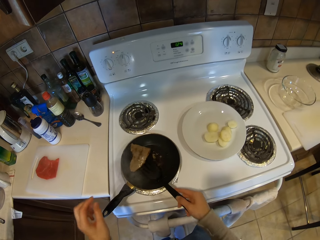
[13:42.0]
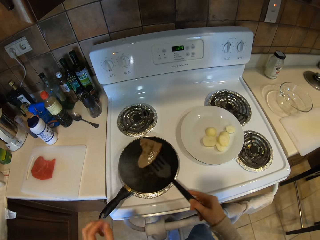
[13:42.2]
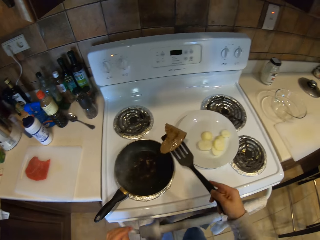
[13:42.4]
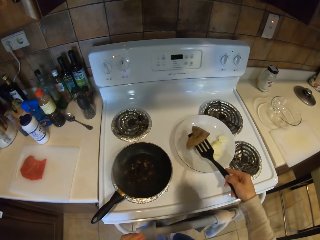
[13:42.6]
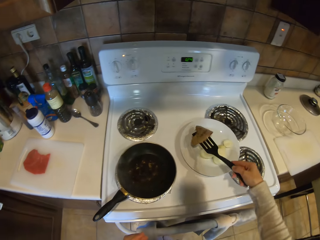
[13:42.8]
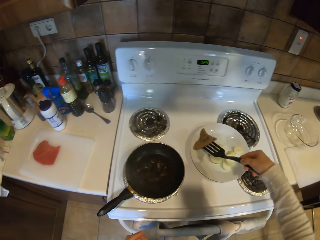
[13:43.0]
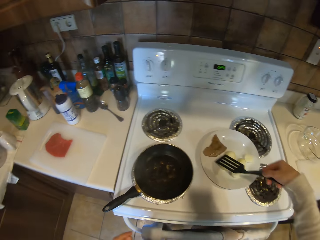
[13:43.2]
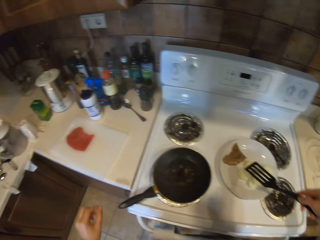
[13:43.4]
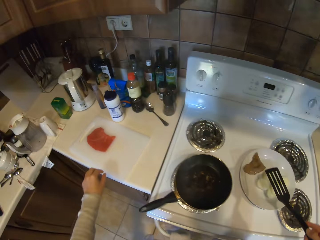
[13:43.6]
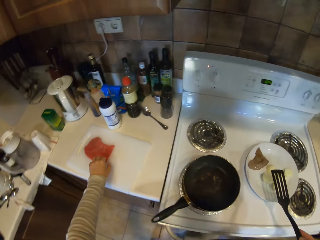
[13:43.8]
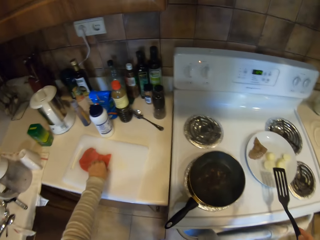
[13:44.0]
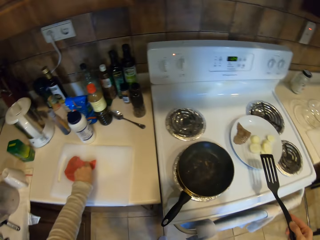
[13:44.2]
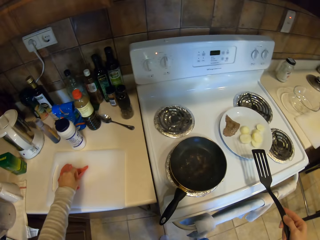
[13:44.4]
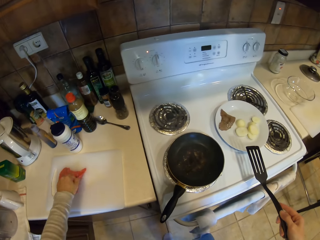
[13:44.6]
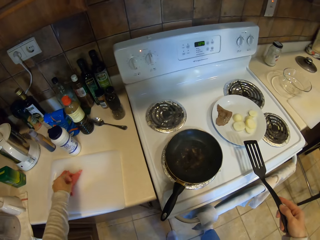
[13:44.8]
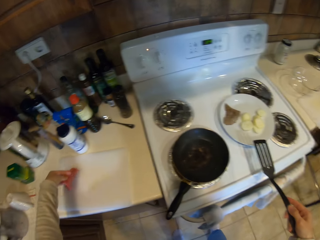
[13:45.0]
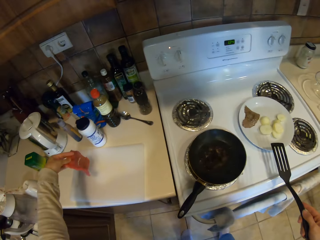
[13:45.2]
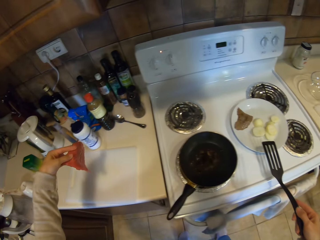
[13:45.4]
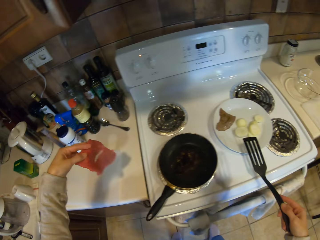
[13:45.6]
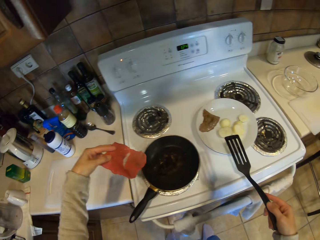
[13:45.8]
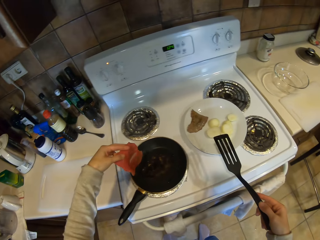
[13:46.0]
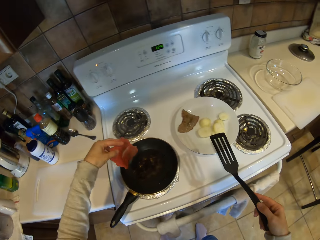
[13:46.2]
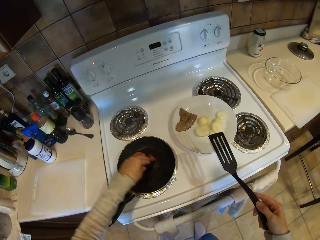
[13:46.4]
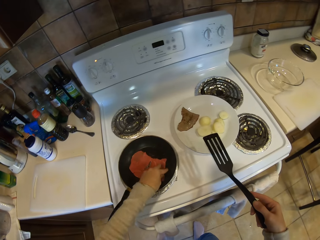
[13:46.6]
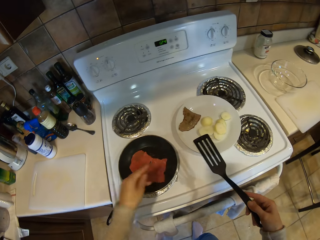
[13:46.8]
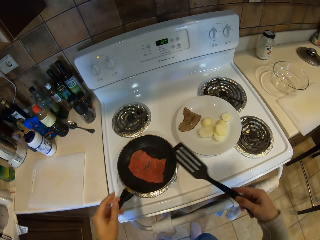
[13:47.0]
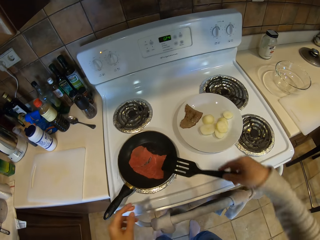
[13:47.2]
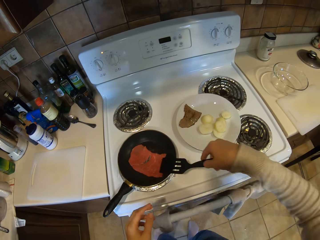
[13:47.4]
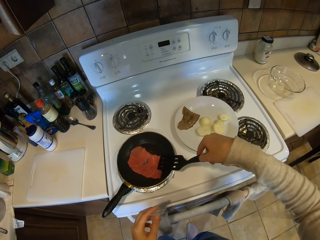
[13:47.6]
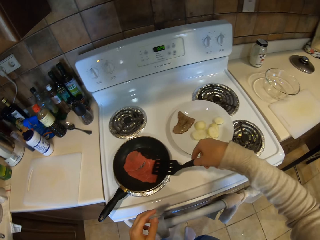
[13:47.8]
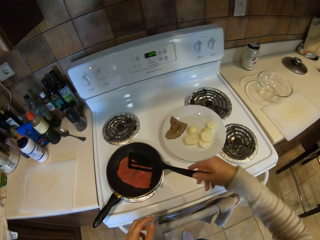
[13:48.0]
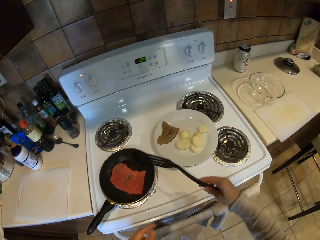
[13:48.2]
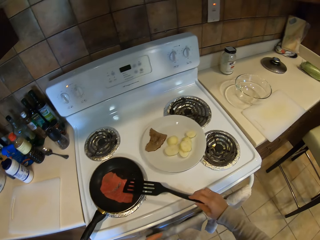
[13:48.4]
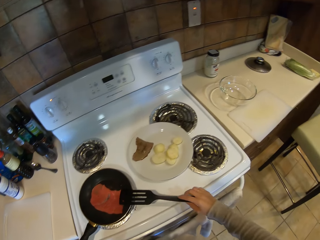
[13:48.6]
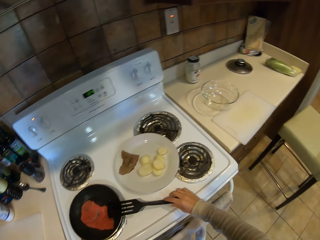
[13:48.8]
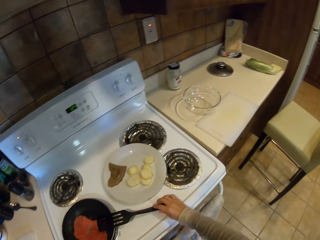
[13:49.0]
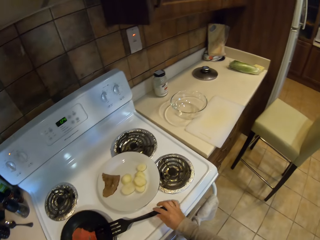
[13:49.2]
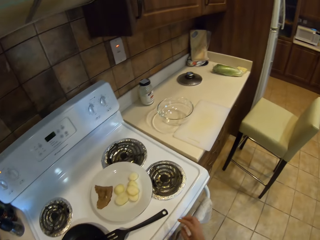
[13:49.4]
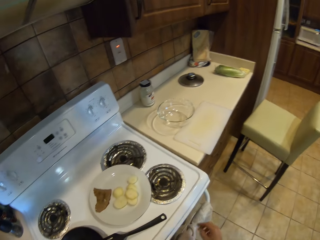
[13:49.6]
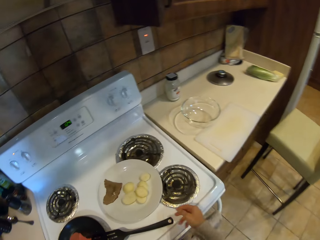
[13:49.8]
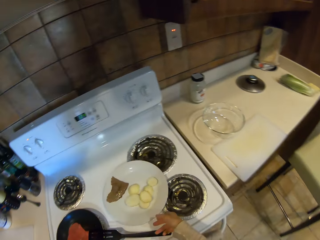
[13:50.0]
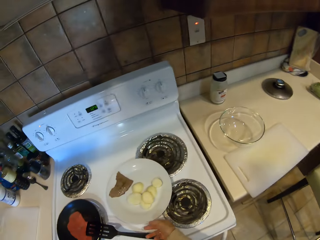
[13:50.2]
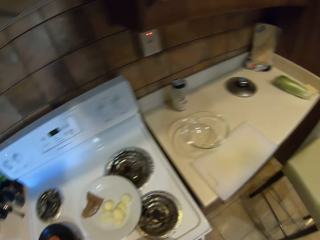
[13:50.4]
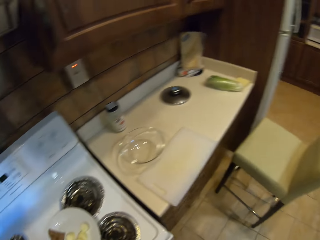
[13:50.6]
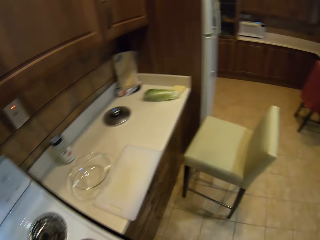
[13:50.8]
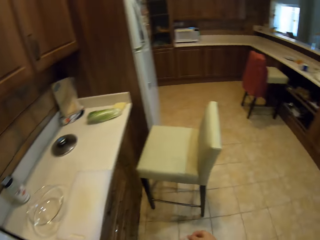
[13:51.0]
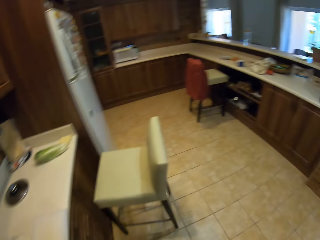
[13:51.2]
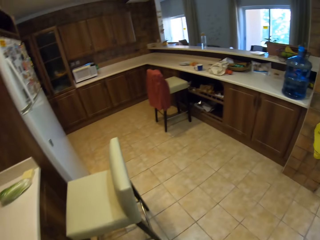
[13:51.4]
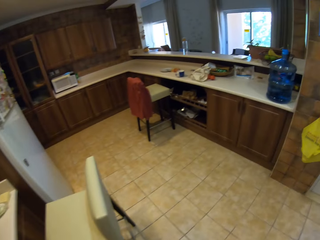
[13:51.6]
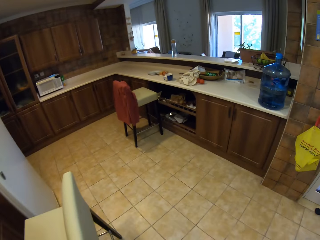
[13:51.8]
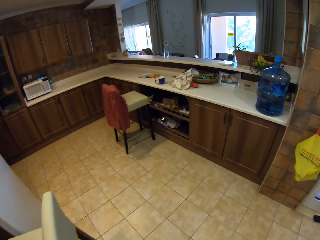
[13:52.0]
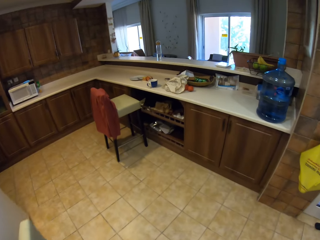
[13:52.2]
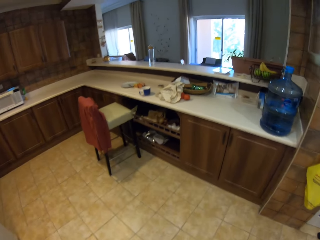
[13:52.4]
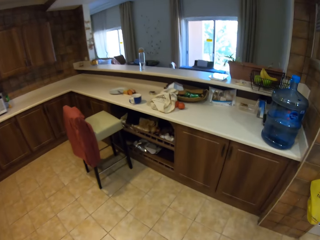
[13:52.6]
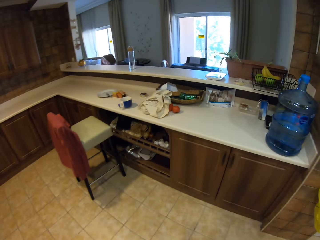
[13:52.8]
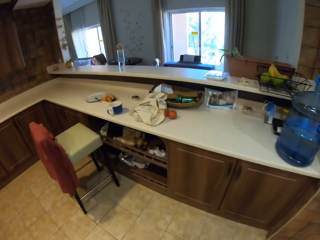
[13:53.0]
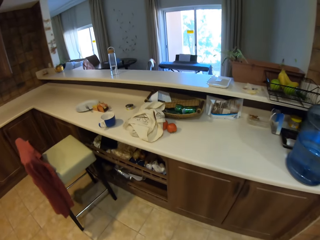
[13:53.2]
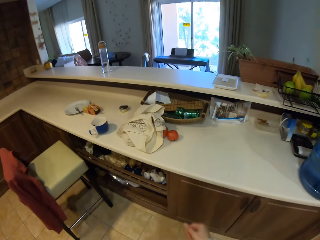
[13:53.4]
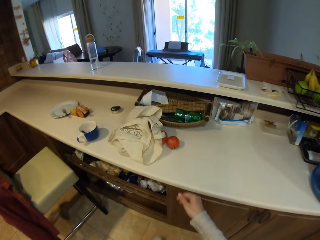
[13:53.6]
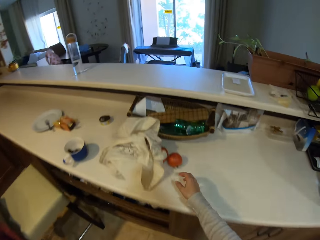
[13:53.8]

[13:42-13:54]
The camera wearer puts the meat on the plate. They pick up the meat. They put the meat on the pan. They stir the meat with the spoon. They put the spoon on the pan. They pick up the spoon. They step forward and walk around the kitchen.

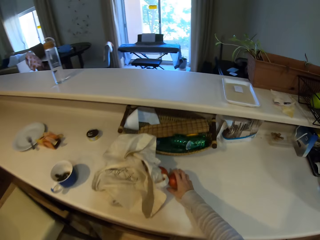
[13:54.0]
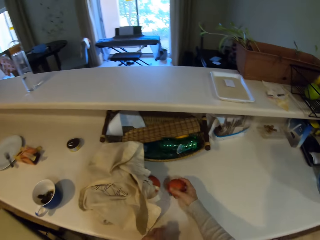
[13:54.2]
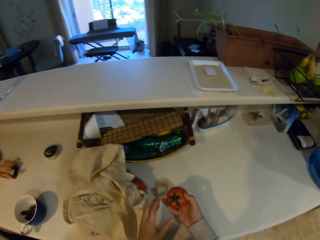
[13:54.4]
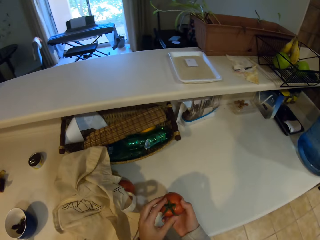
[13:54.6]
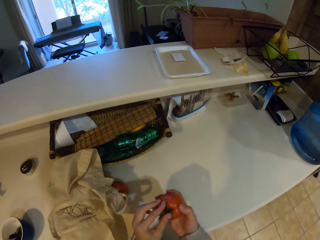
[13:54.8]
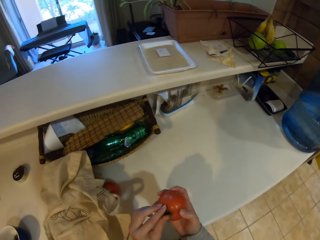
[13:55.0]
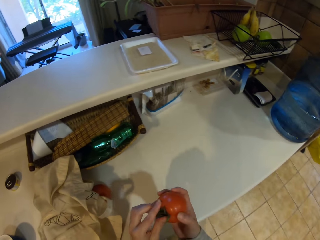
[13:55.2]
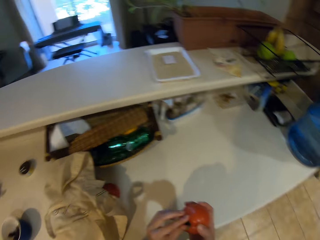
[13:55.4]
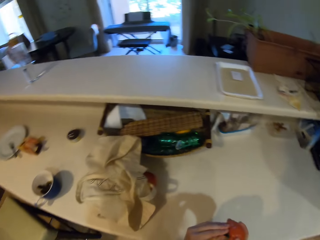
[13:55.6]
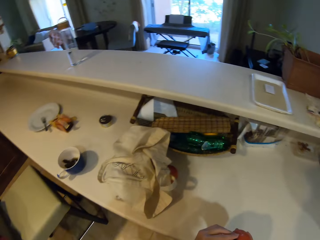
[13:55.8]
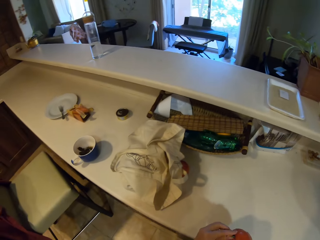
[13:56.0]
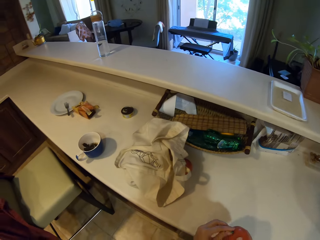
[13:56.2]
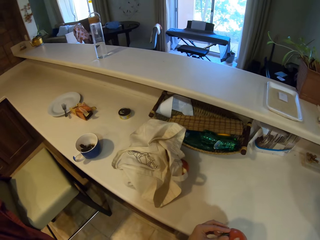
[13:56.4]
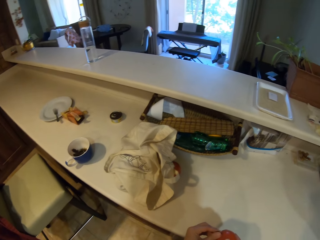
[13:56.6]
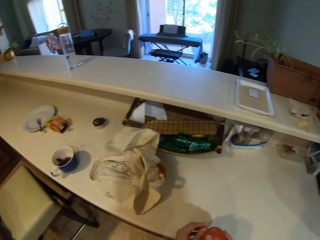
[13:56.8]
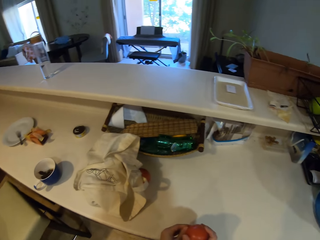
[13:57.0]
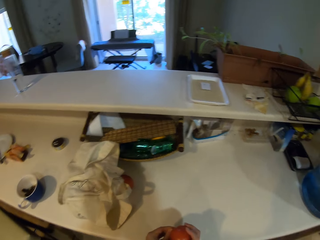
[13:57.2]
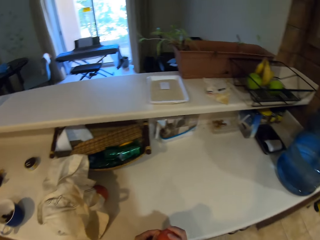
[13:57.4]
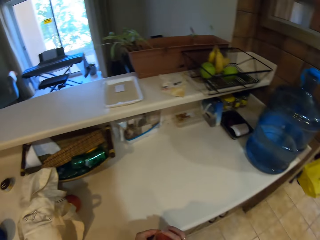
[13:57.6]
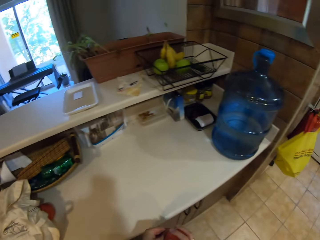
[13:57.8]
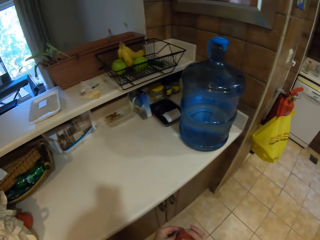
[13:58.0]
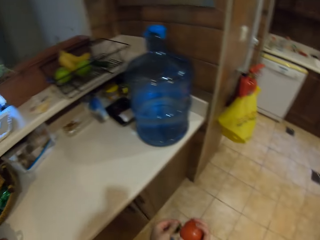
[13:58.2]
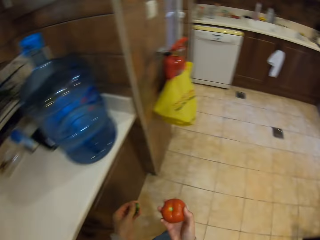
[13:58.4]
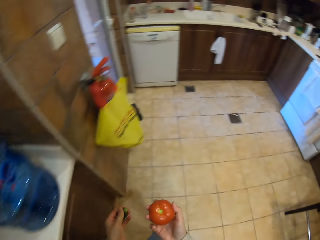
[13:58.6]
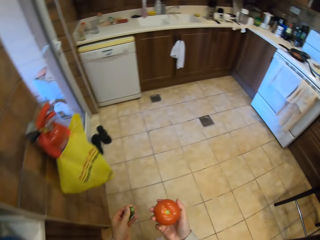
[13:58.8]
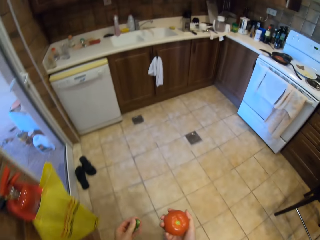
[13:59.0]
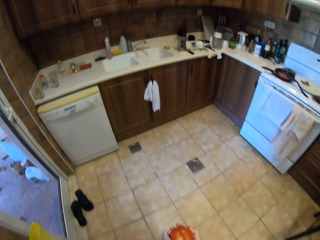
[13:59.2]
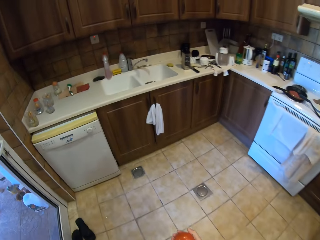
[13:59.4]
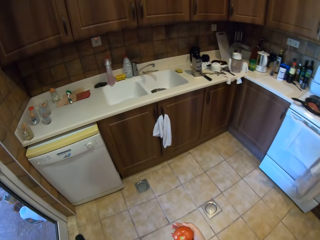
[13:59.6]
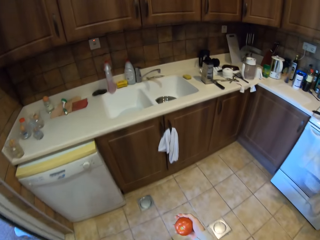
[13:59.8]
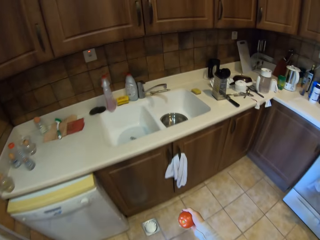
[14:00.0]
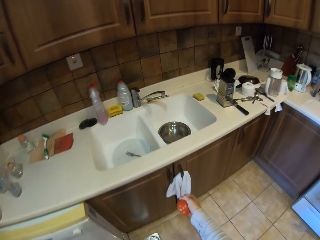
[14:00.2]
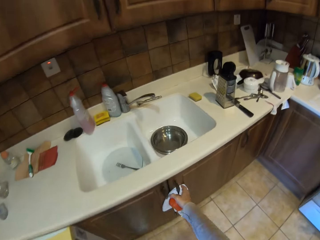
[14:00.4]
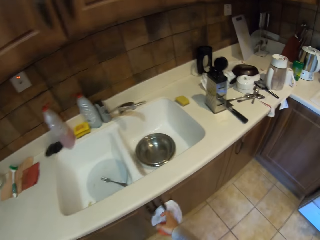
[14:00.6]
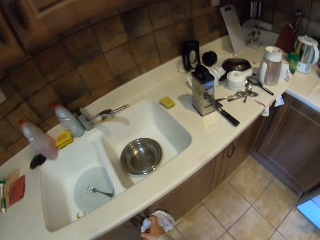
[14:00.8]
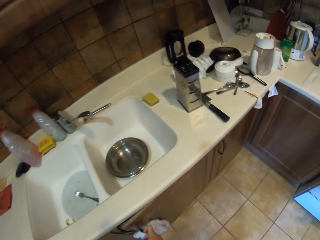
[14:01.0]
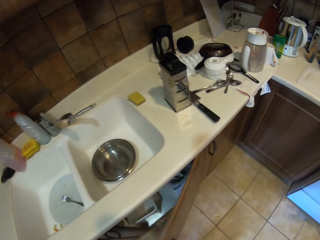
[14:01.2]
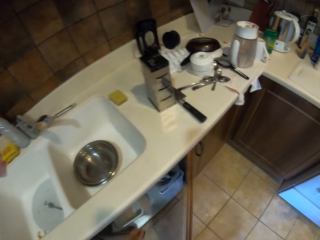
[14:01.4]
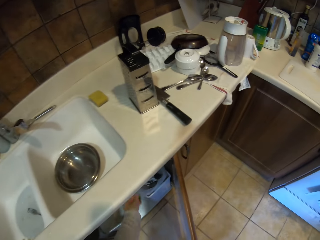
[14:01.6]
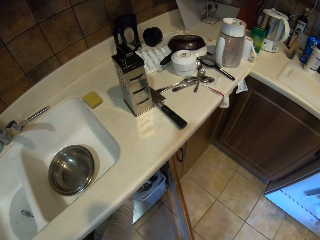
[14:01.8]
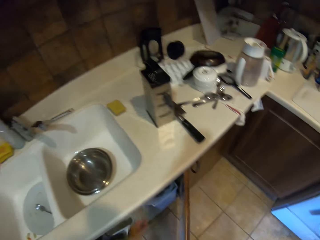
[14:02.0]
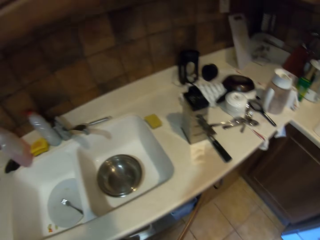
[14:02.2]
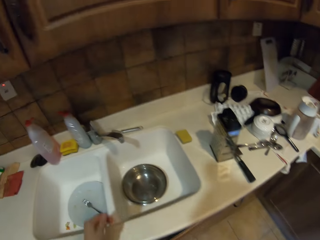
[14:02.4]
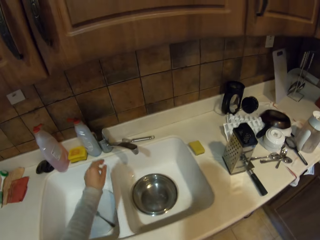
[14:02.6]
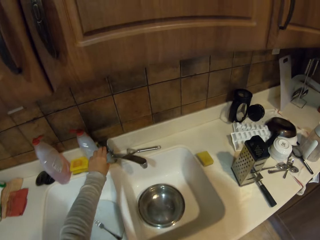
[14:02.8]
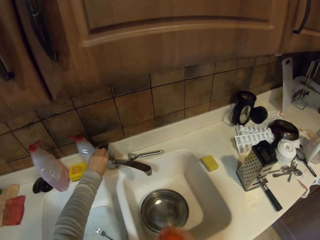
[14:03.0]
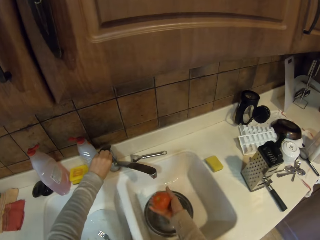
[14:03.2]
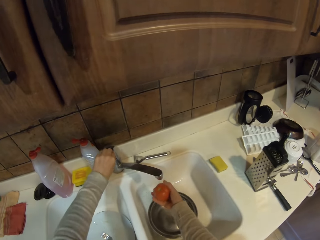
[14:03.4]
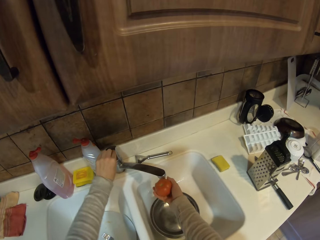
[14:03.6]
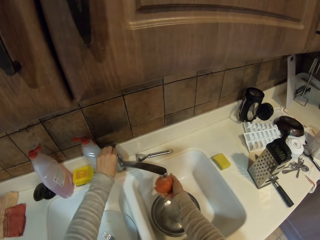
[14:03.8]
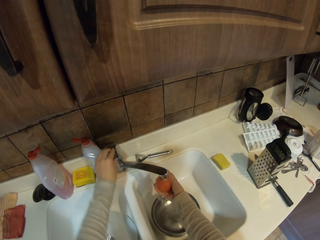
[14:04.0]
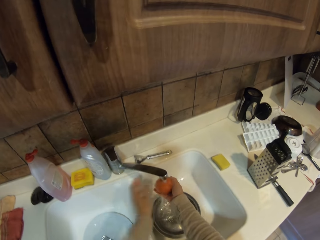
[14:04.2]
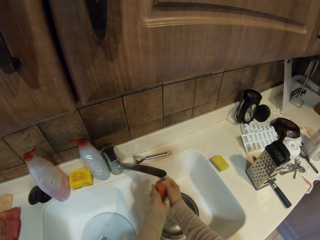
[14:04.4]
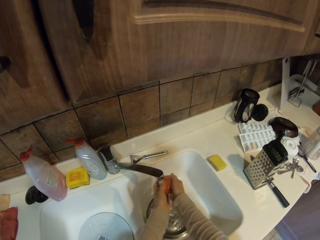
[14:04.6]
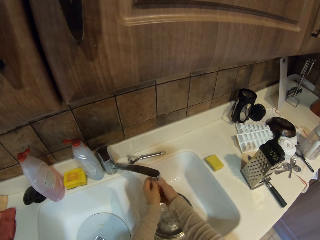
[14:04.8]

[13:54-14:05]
The camera wearer takes the tomato from the table. They remove the bud from the tomato. They step forward and walk around the kitchen. They open the cabinet door. They put the bud in the cabinet. They take something. They turn on the tap. They wash the tomato.
